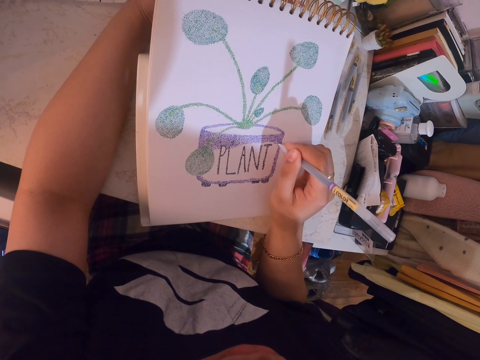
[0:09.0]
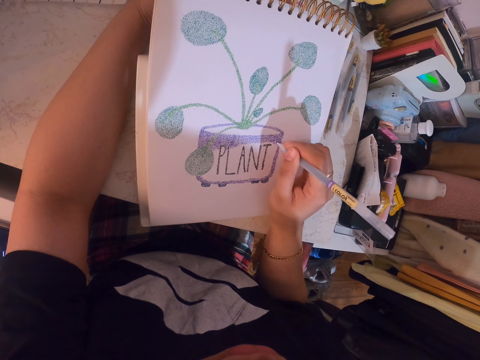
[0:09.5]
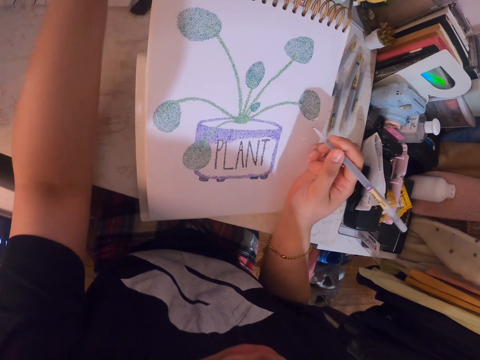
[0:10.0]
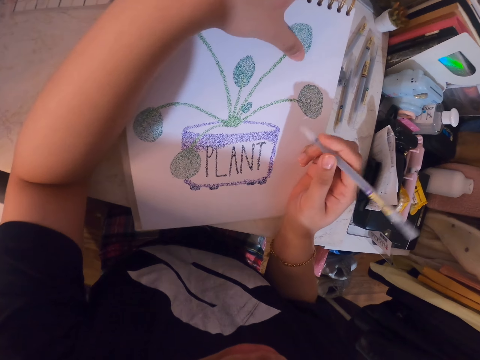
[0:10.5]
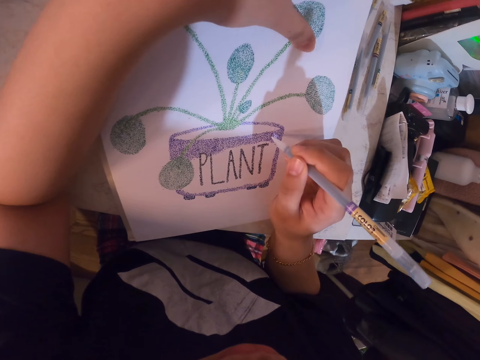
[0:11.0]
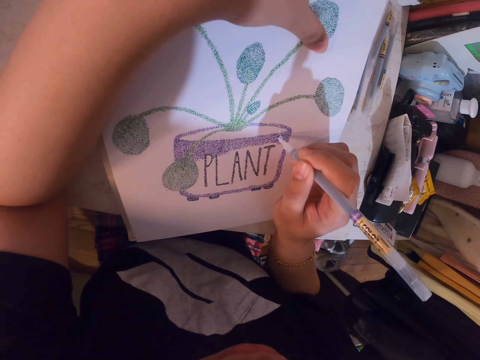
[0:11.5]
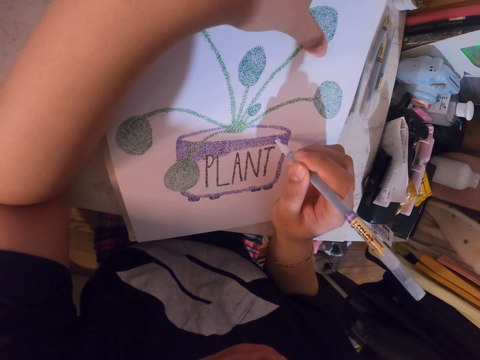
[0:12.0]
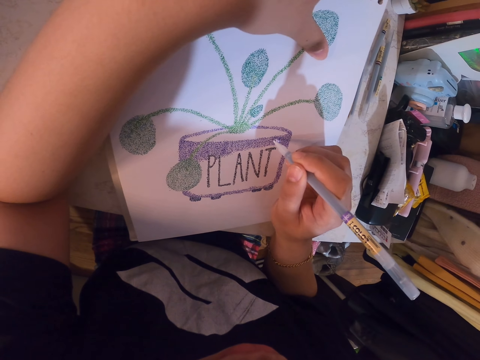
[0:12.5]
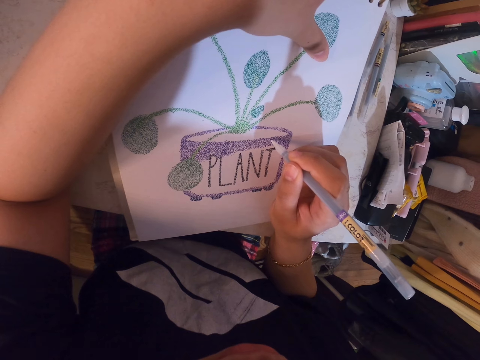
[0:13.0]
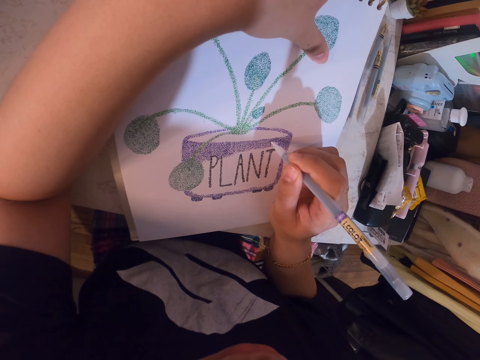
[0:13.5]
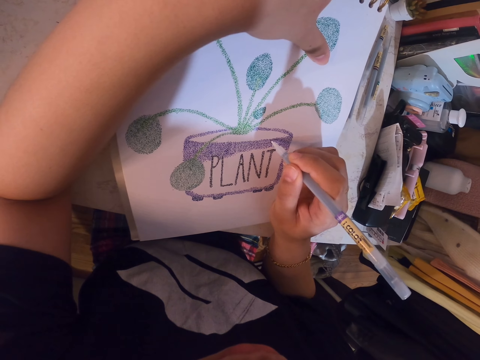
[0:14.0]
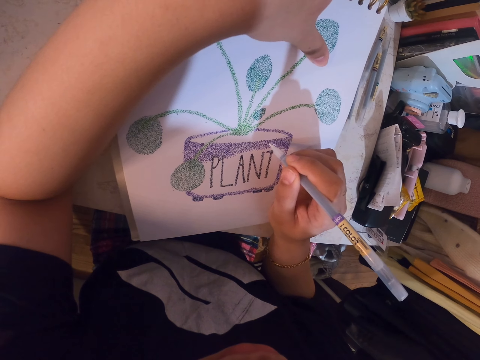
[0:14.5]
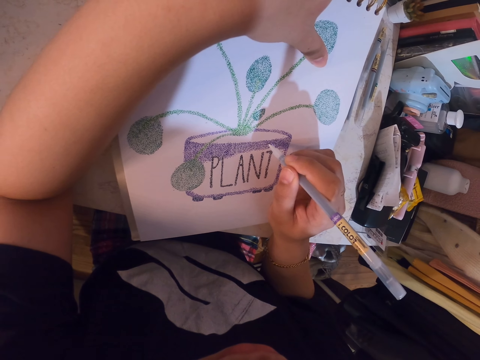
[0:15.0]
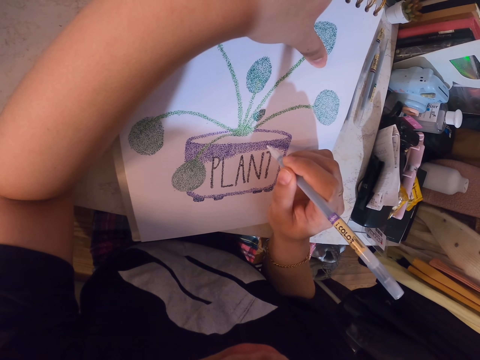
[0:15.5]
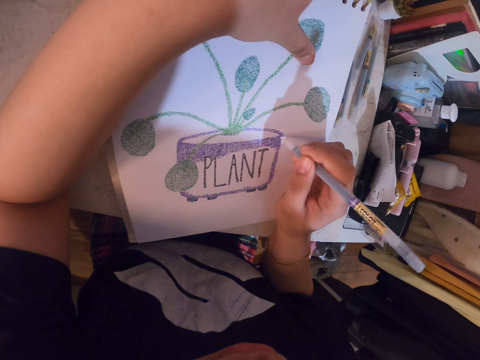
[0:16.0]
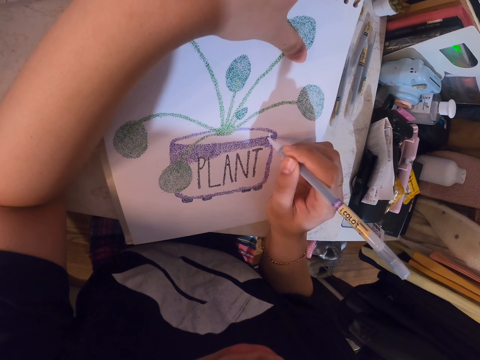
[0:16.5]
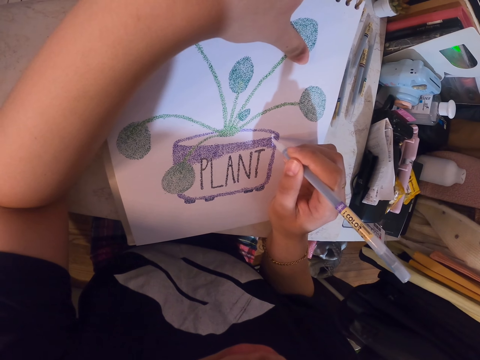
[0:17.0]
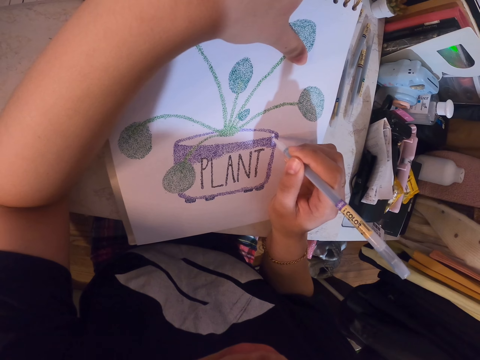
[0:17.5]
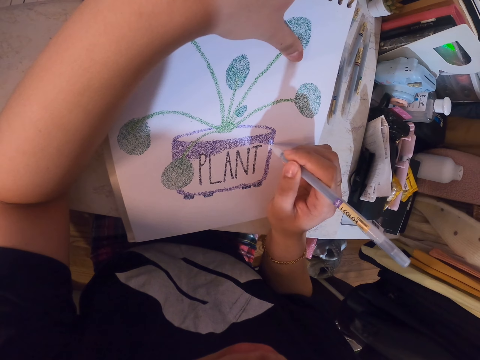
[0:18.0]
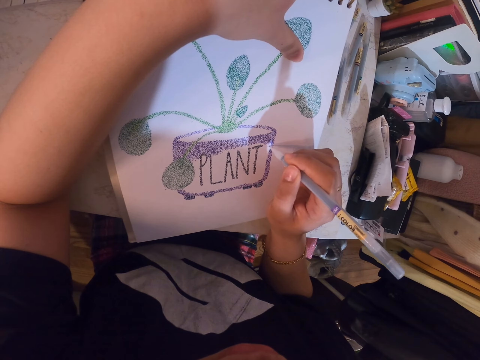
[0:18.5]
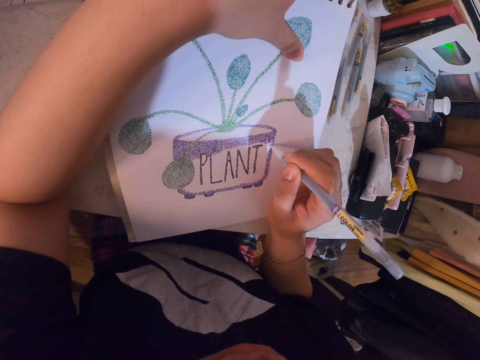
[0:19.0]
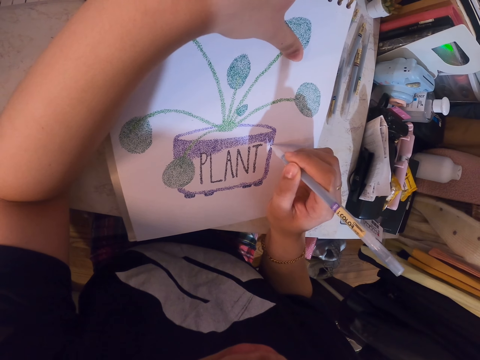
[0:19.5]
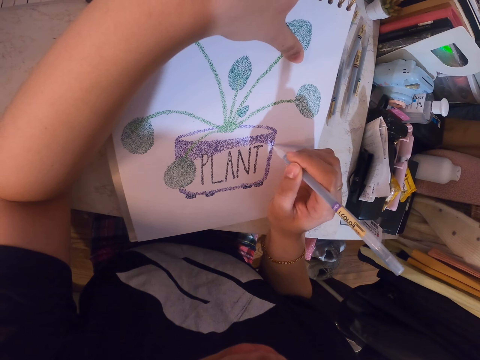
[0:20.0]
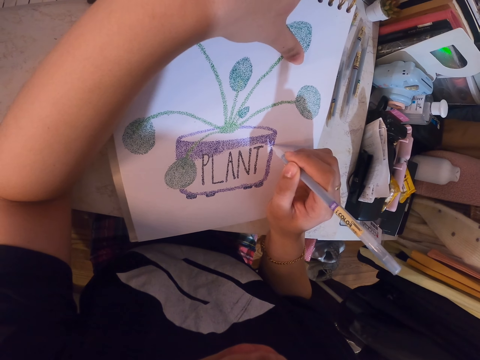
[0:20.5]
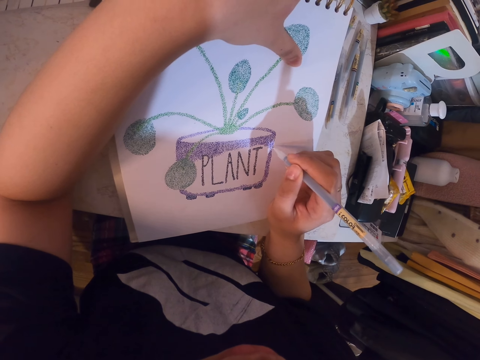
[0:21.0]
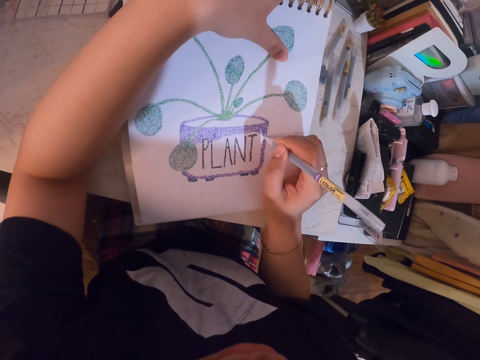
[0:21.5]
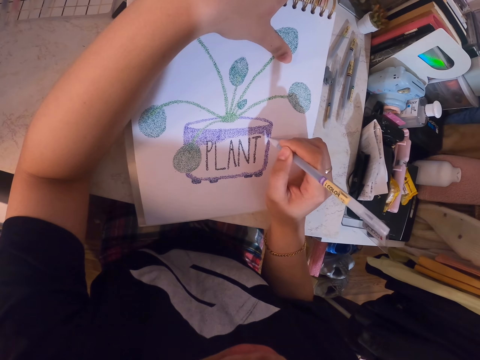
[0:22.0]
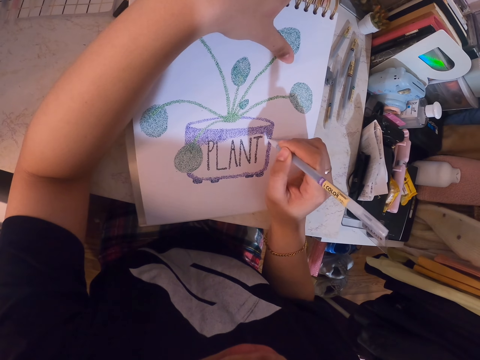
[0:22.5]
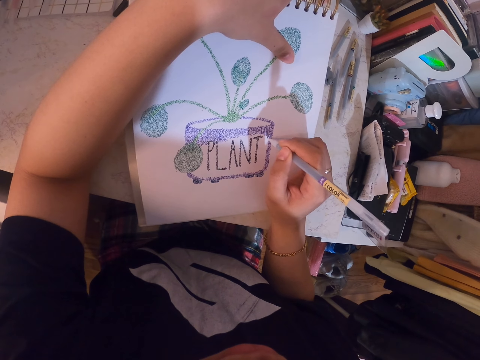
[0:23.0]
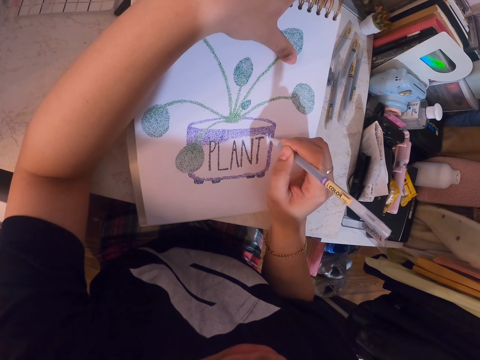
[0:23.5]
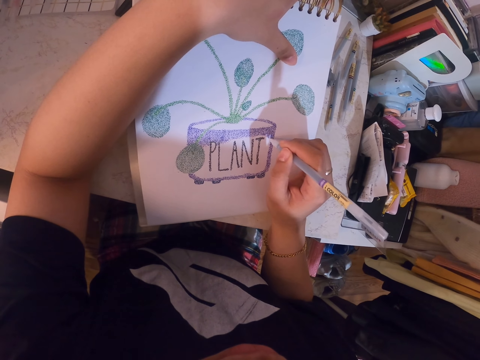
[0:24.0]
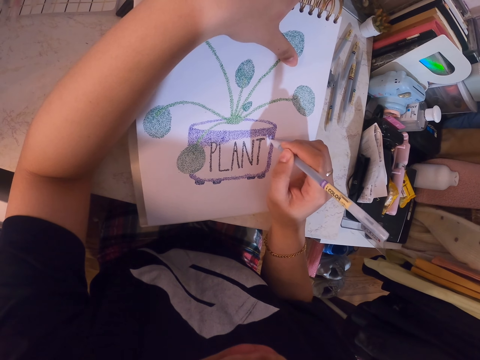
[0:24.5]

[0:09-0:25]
The camera wearer holds the book with her left hand. She draws on the book with the pen. She turns her drawing piece while drawing. She scrolls her phone.

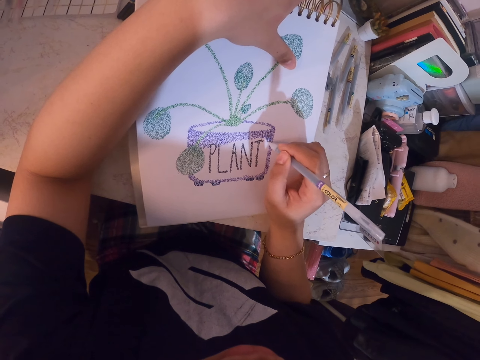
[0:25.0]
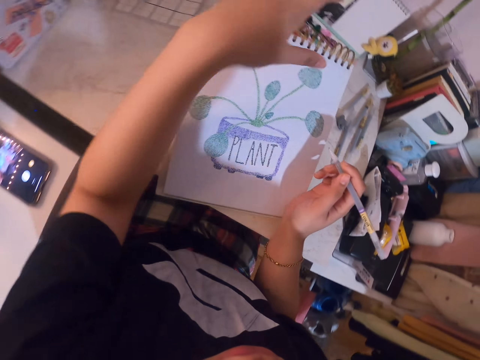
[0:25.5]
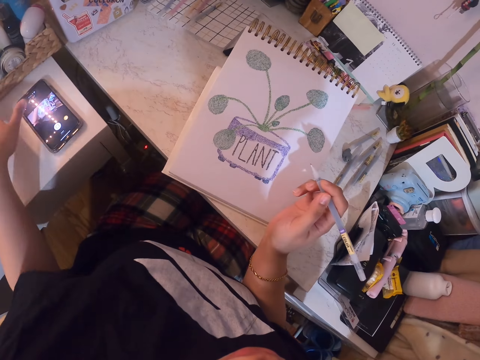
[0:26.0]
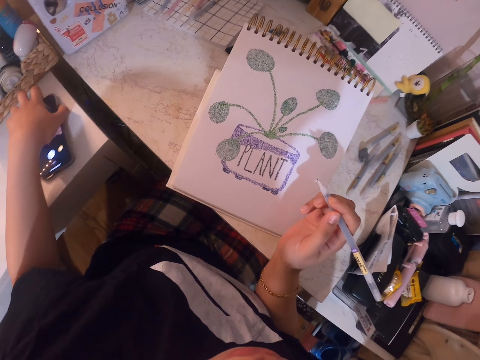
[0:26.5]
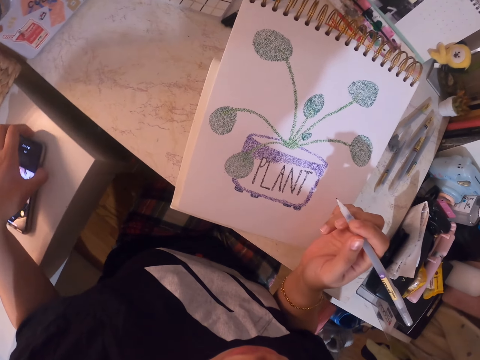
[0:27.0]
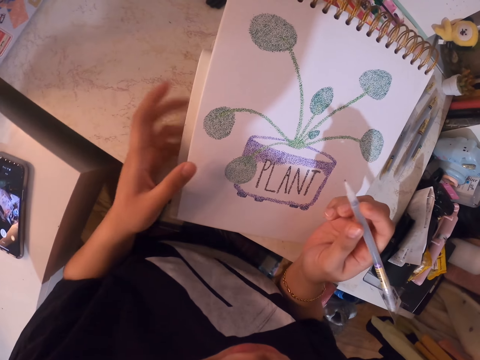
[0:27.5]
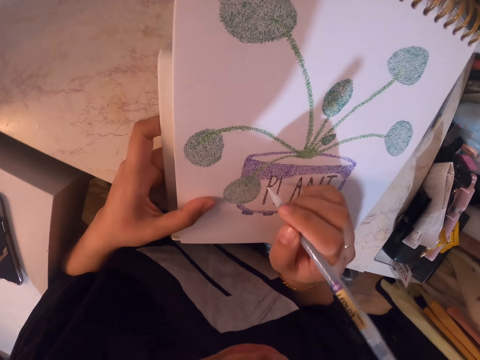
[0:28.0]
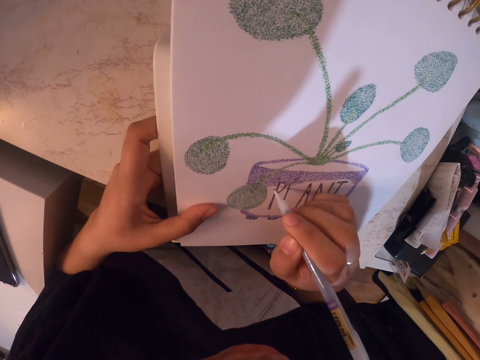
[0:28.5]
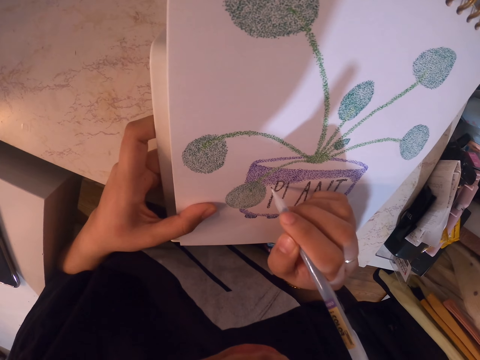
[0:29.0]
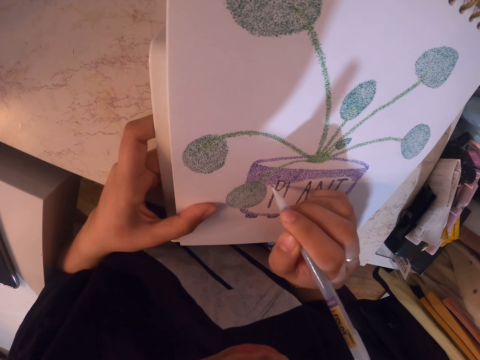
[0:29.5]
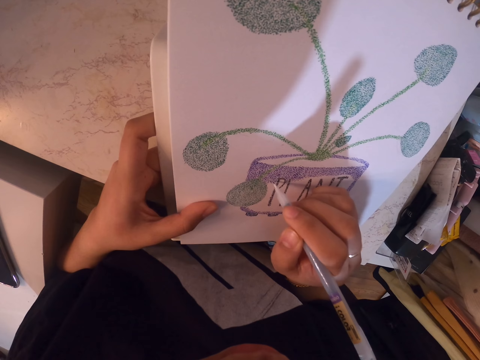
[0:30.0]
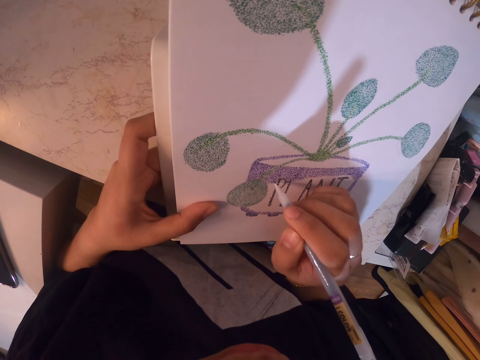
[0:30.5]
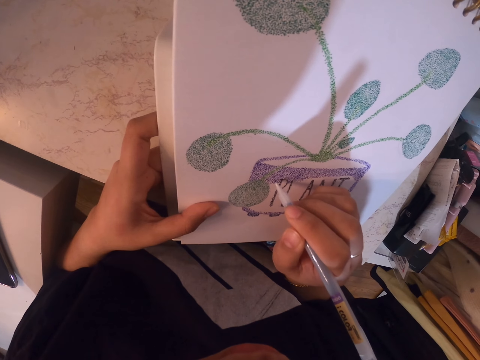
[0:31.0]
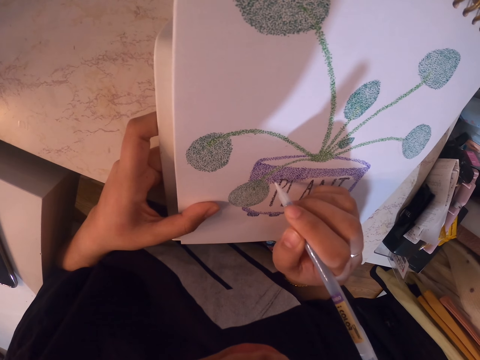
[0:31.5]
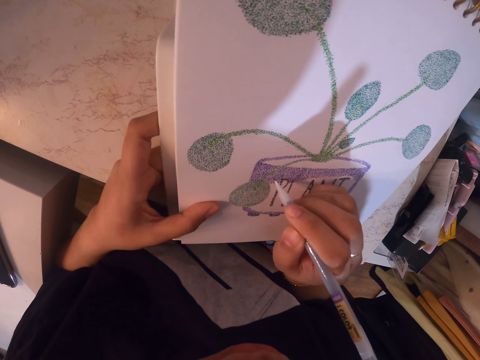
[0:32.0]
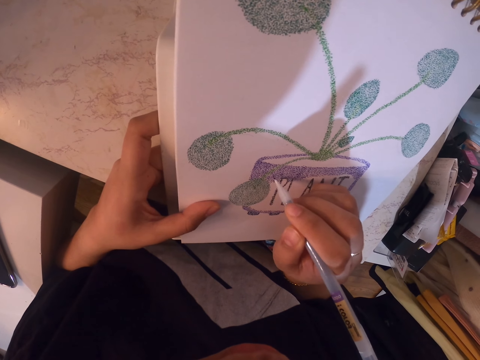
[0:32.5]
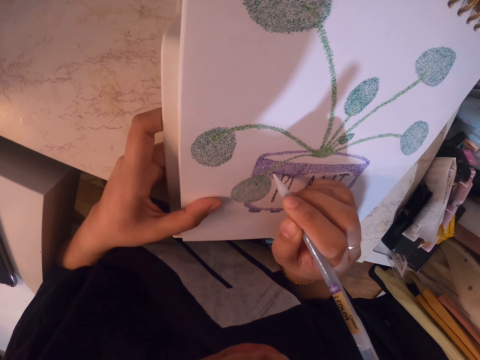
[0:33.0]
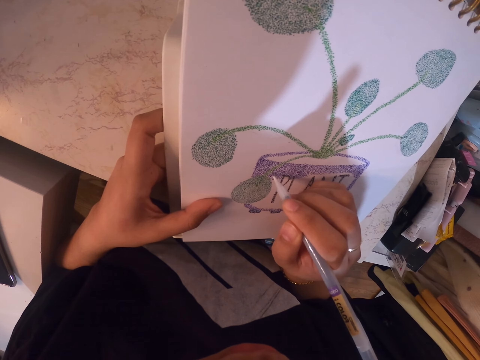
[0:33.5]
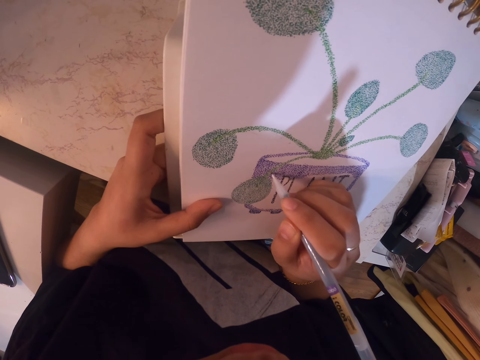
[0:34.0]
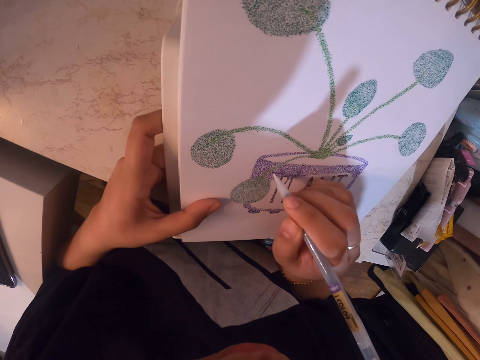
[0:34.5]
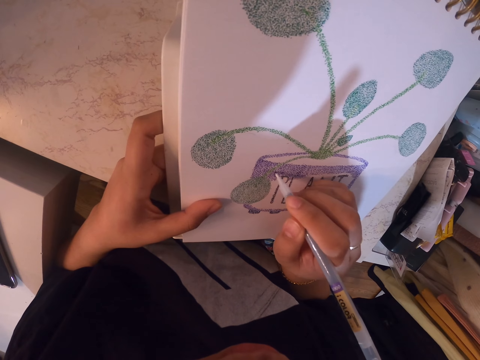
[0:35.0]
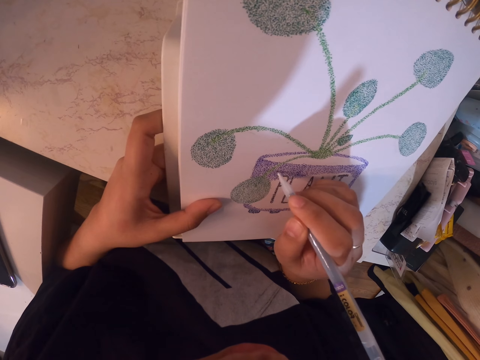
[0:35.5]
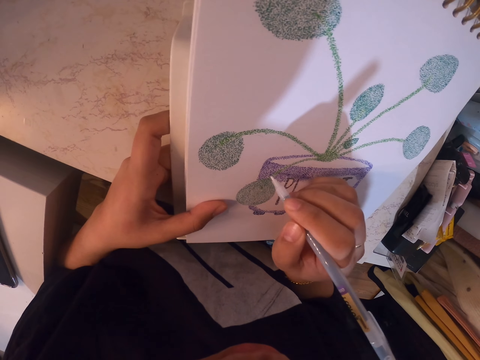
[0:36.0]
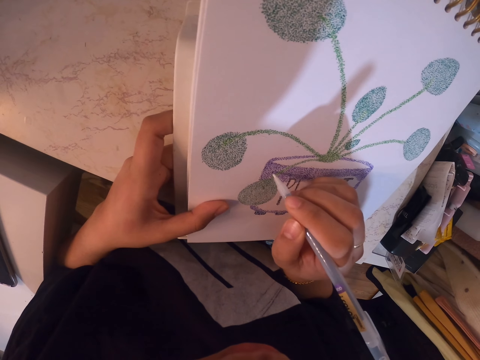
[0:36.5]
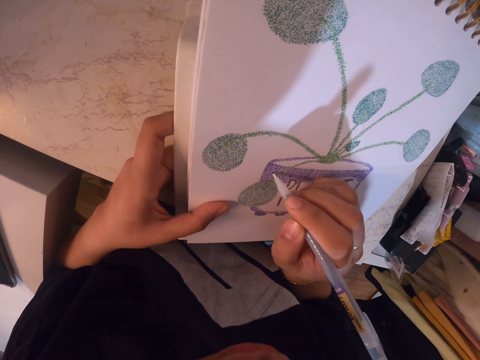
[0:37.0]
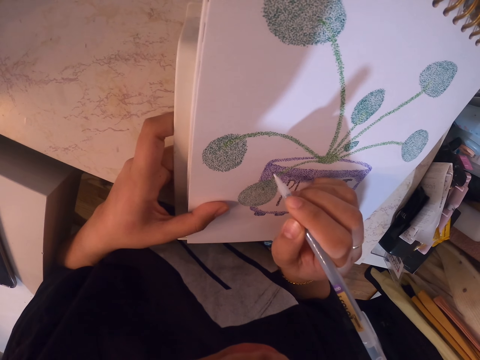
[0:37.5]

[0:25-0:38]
The camera wearer turns the phone on the cabinet with her left hand. She holds the book with her left hand. She draws on the book with the pen. She turns her drawing piece while drawing.
